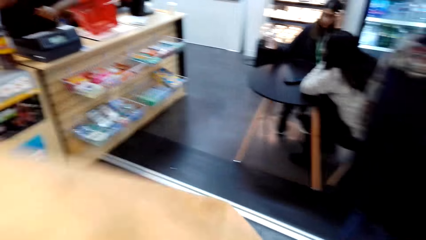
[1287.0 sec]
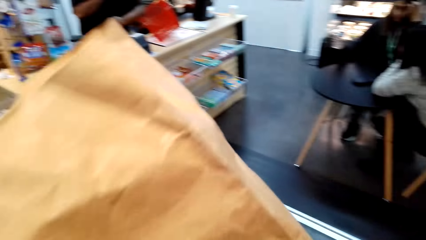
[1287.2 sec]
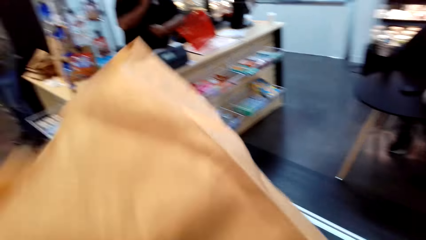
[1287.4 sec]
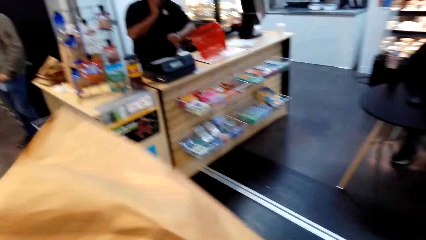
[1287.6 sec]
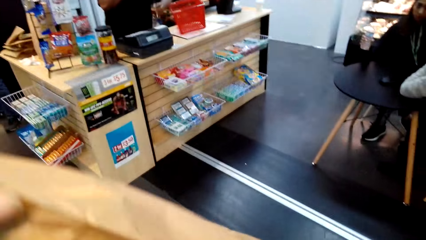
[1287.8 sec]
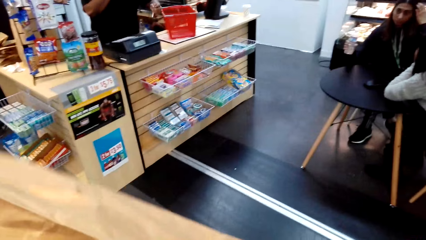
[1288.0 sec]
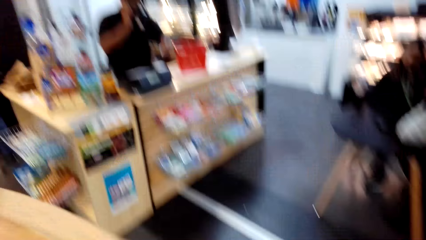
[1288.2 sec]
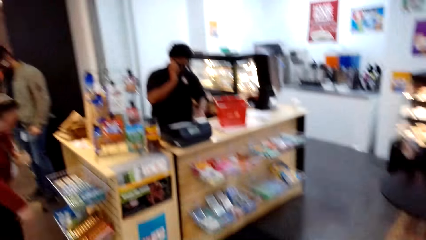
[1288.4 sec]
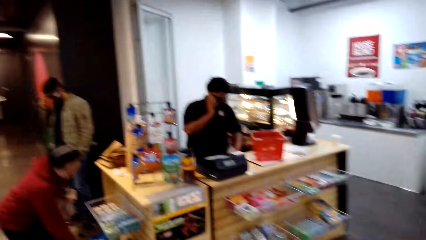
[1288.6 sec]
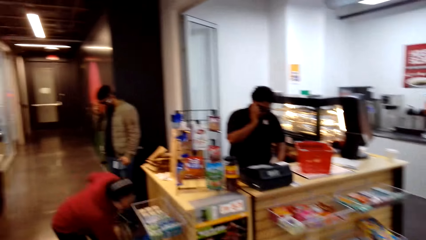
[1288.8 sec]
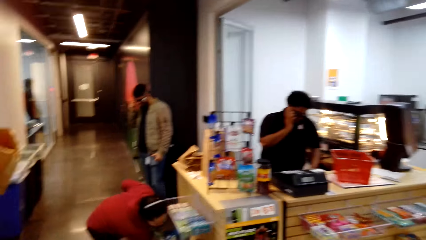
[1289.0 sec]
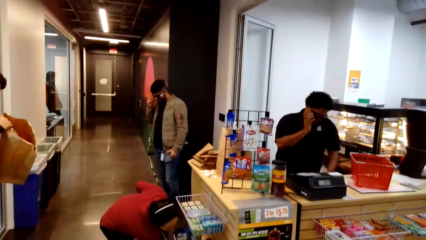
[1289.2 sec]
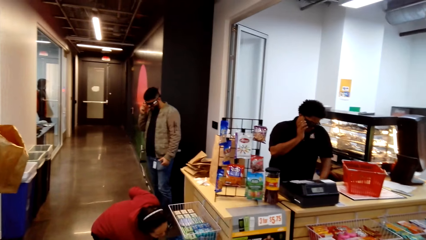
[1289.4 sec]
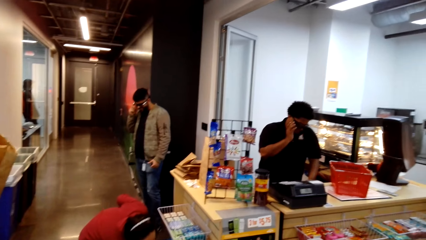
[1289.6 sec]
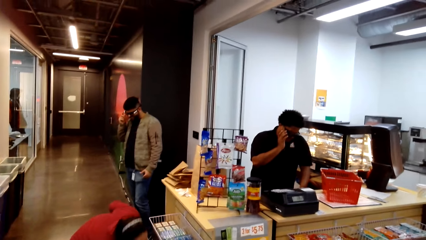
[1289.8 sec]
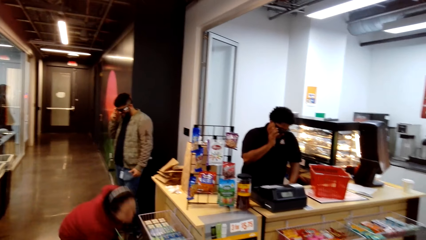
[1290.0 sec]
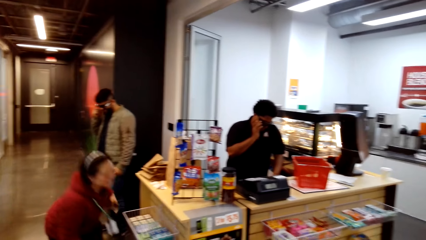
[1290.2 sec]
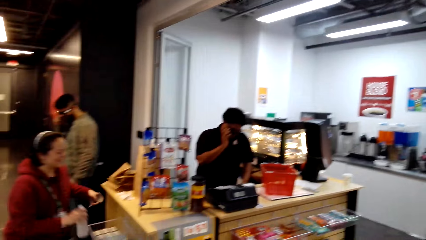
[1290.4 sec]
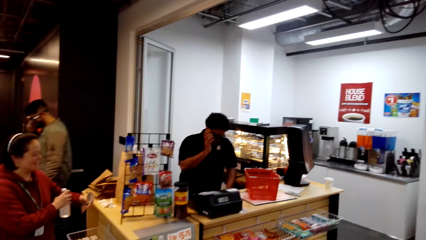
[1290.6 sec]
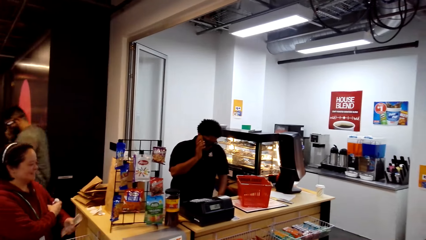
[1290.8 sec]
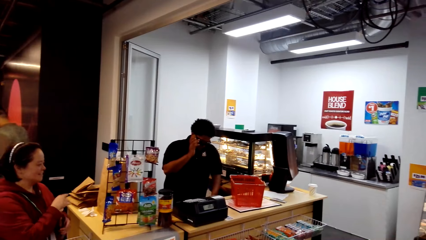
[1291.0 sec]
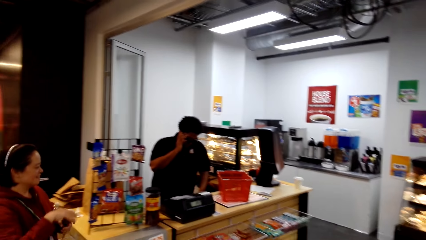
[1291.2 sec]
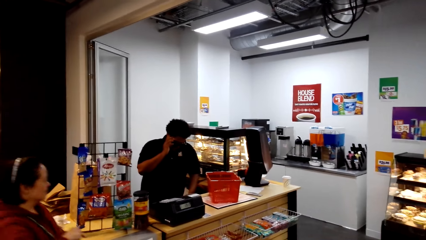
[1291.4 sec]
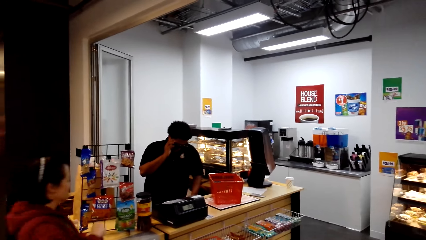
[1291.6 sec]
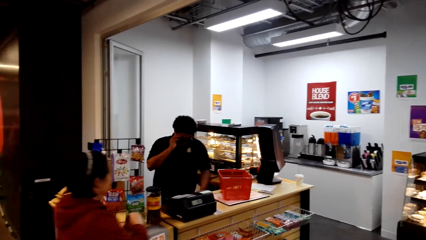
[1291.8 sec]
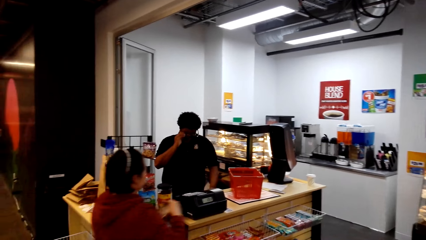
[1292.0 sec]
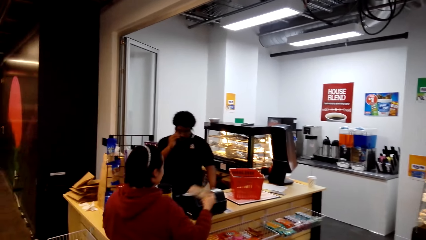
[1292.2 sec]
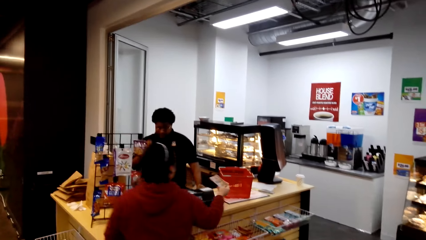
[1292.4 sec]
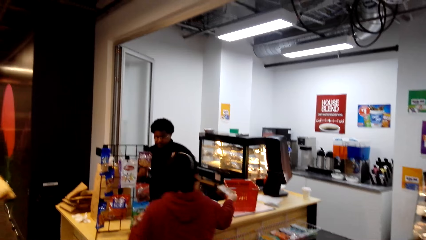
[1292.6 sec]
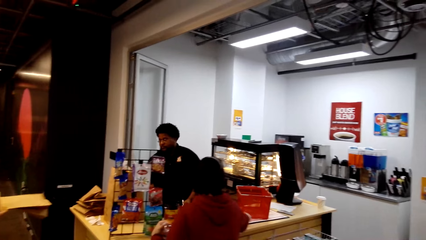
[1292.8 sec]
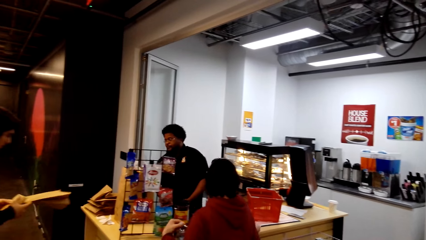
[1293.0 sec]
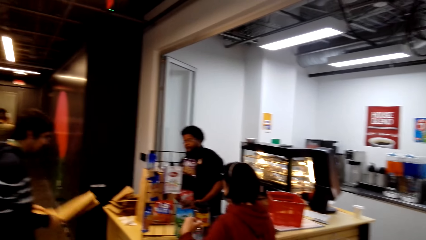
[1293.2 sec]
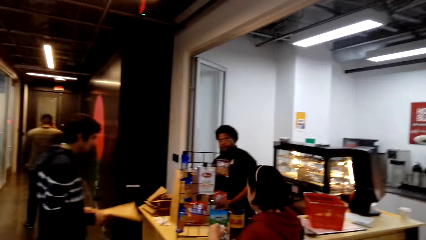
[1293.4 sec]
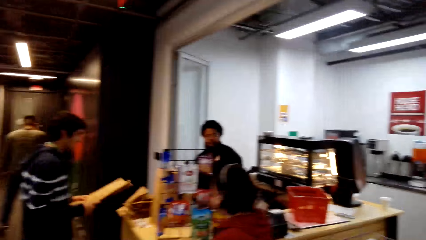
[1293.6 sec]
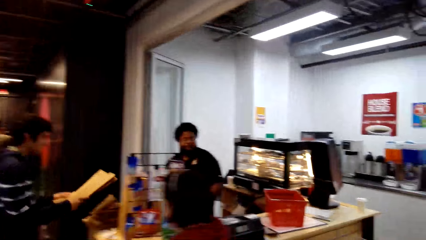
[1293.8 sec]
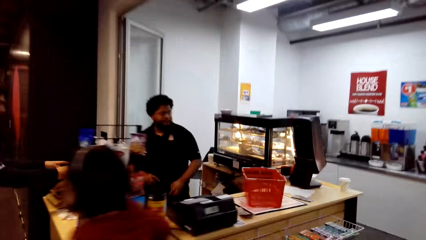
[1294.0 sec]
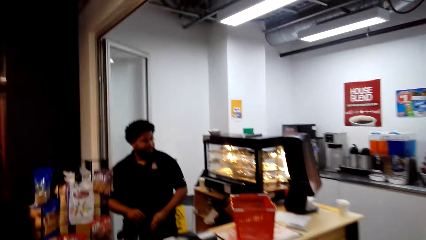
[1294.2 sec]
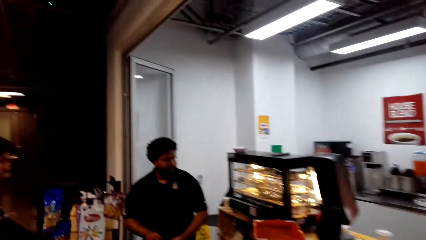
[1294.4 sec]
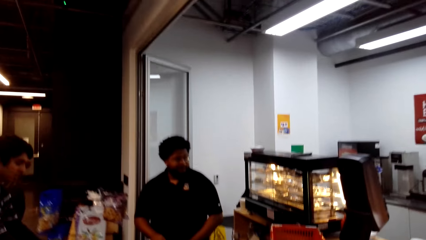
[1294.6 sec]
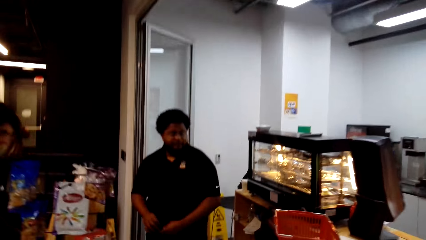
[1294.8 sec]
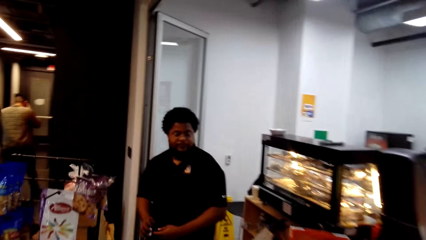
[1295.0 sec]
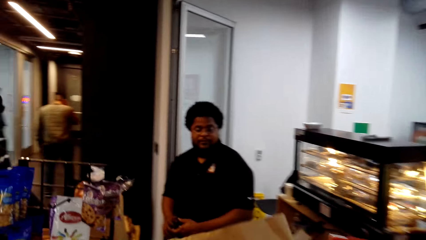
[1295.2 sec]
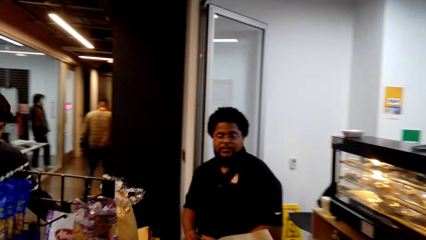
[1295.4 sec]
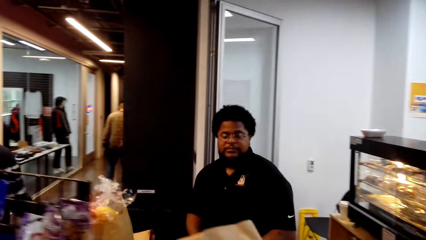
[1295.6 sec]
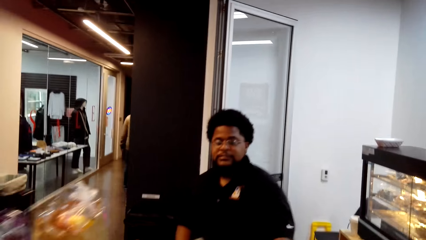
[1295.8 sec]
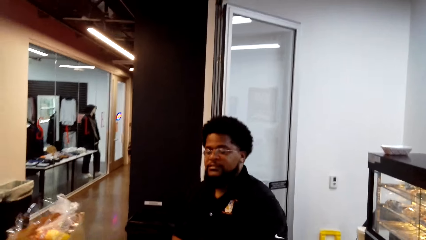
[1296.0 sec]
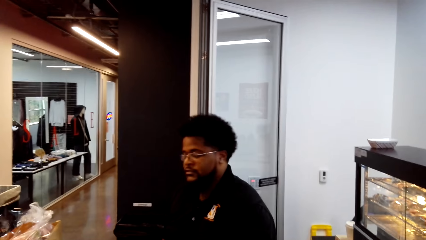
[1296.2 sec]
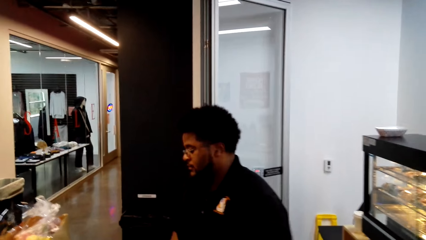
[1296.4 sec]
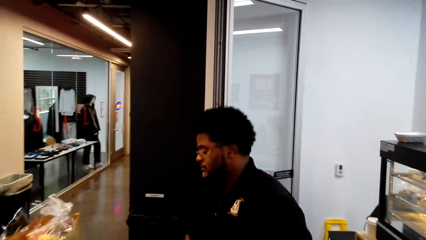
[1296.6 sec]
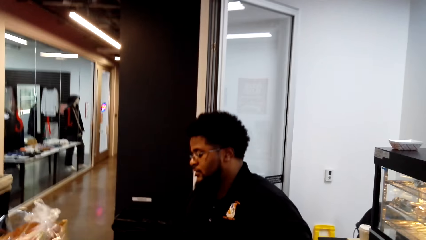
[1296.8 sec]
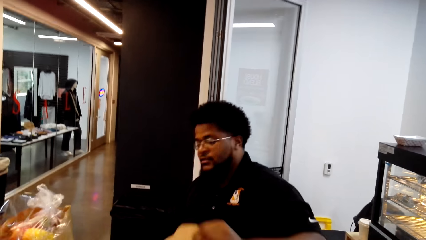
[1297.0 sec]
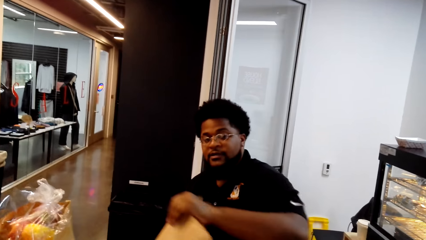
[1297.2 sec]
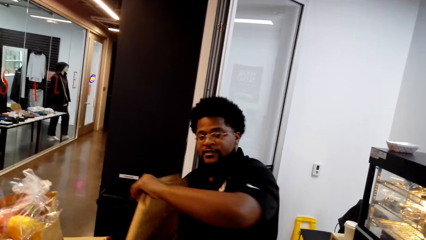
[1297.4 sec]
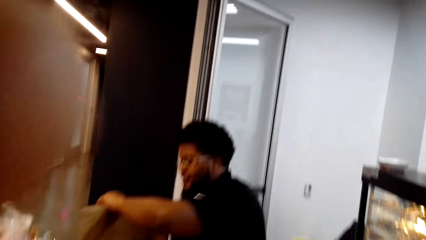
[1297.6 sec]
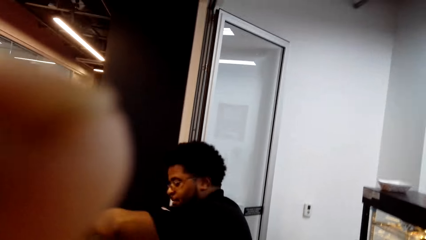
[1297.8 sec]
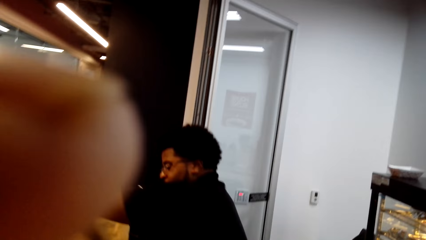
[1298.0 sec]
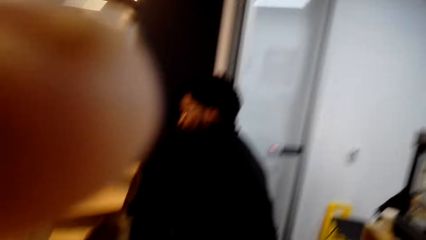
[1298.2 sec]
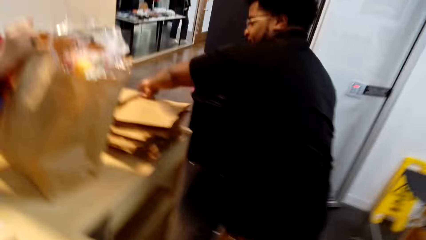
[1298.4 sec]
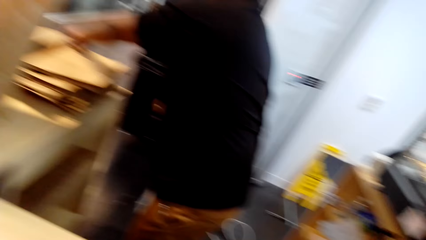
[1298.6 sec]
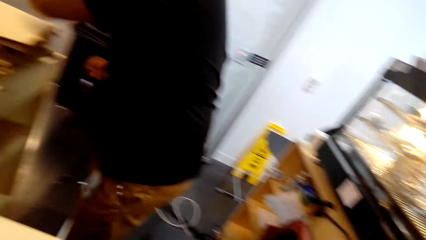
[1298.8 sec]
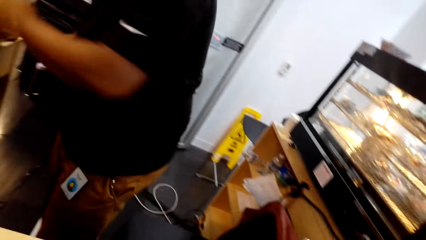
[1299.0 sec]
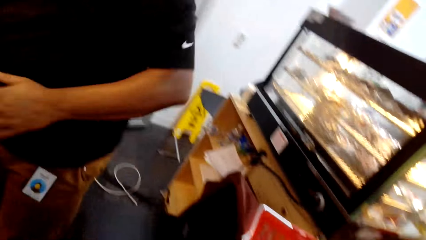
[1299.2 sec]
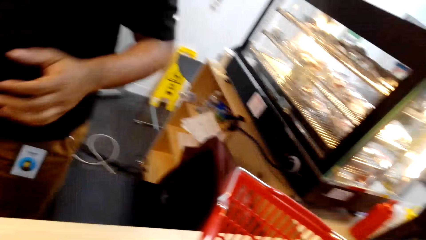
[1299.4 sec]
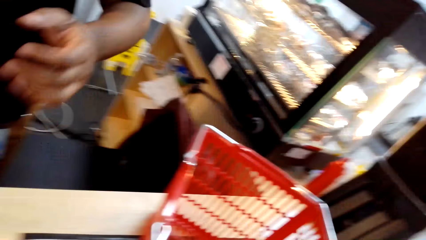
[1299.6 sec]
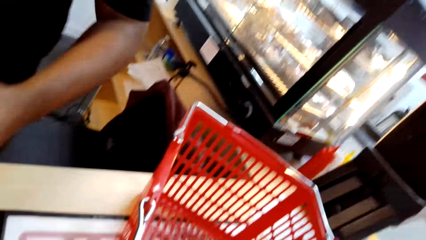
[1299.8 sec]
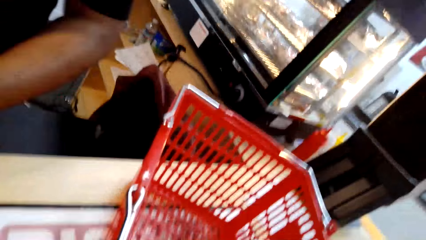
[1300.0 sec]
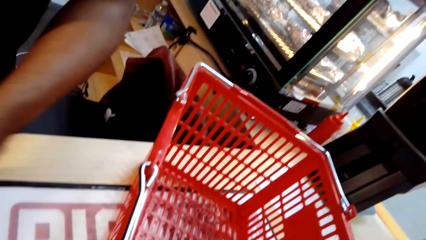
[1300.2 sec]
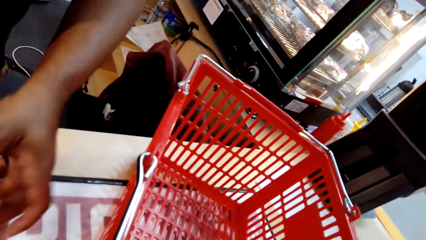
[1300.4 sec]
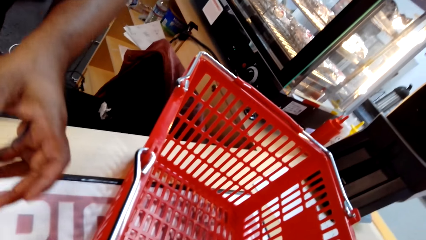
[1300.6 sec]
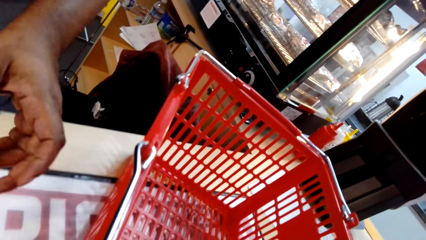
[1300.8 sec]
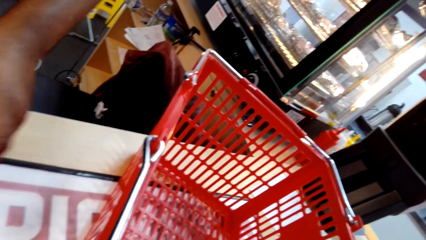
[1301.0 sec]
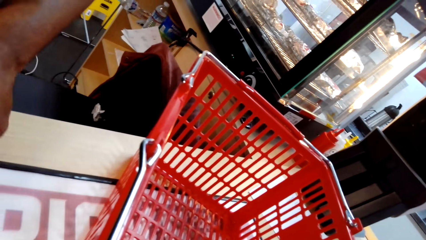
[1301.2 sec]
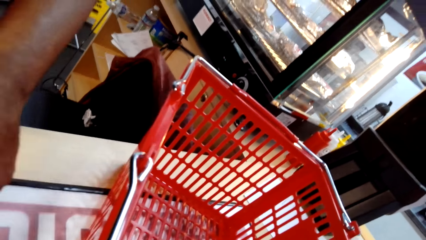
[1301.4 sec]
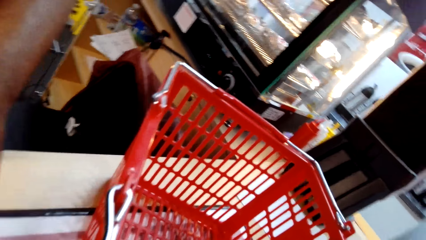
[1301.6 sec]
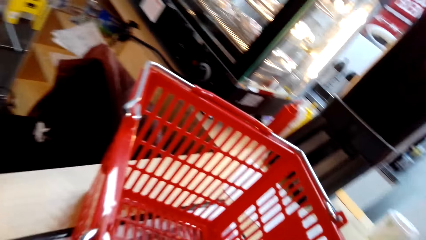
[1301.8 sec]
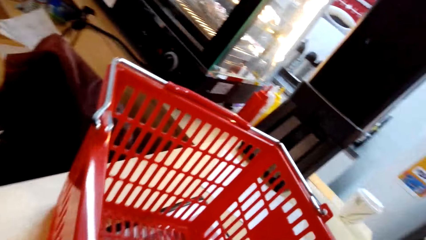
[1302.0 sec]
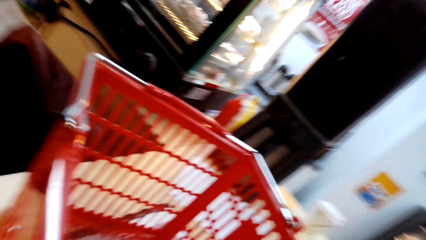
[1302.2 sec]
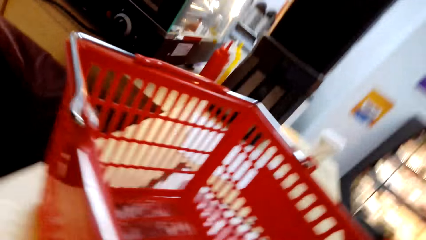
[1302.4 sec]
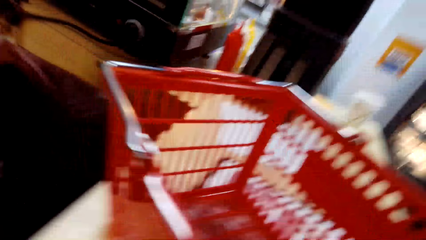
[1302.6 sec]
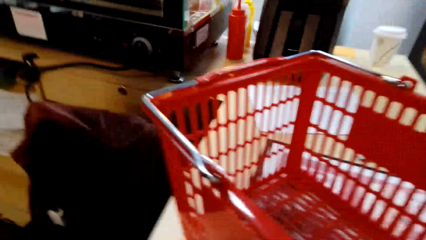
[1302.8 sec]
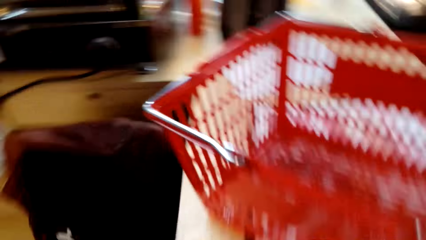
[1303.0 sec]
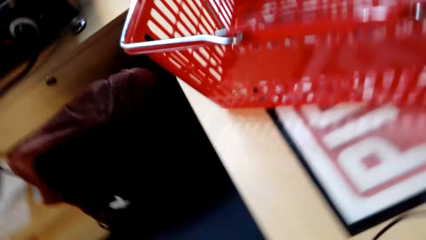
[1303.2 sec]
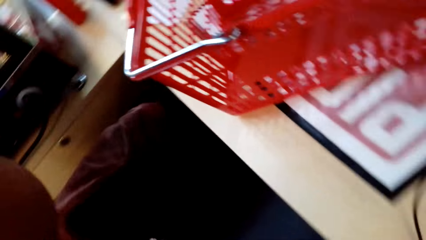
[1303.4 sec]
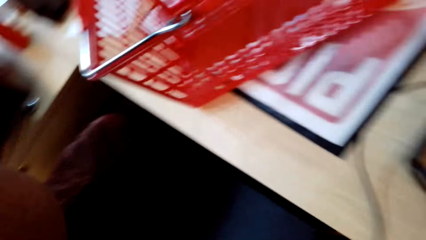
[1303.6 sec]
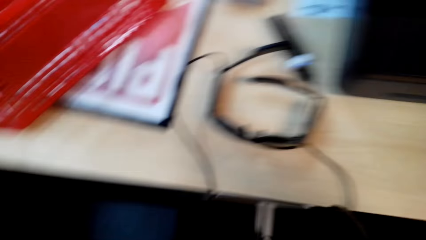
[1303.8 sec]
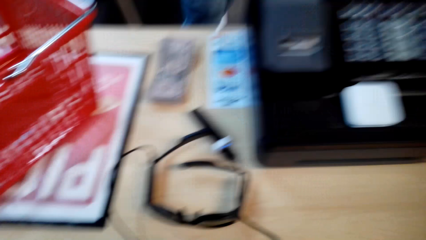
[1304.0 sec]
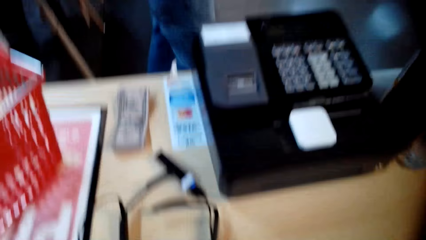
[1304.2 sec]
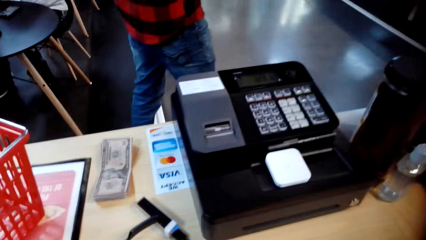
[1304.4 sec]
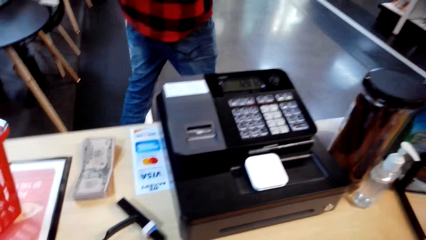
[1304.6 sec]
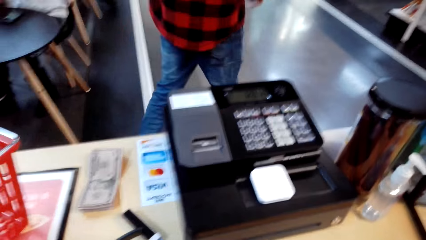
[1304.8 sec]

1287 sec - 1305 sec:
The camera wearer folds a paper. They look around. They walk in the supermarket. They give the paper bag to a cashier. The cashier places the paper bag on other paper bags. The camera wearer fixes the camera. They dialogue with a man. They give the camera to the cashier. They remove the camera. They fix the camera. Another man walks in the supermarket. The first man picks up the camera.
